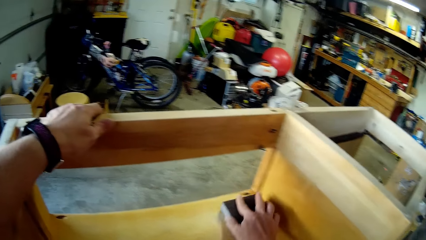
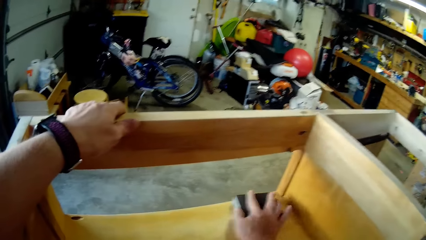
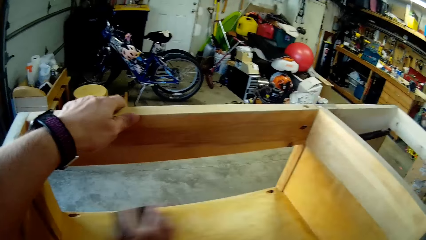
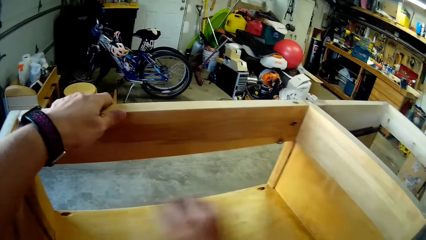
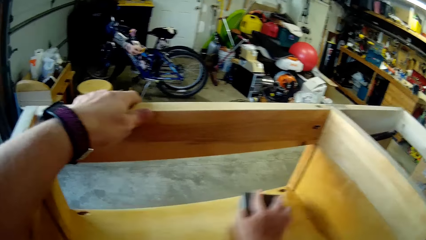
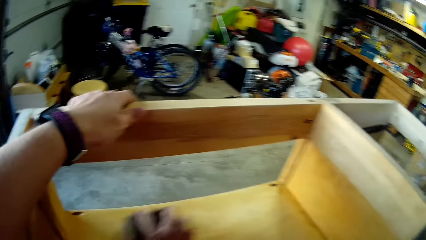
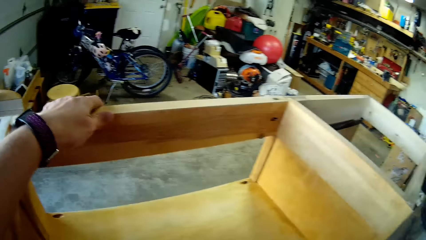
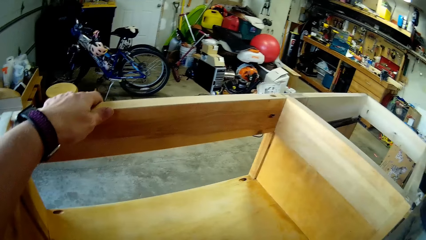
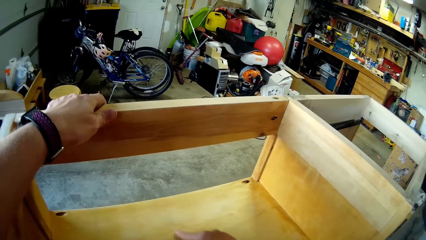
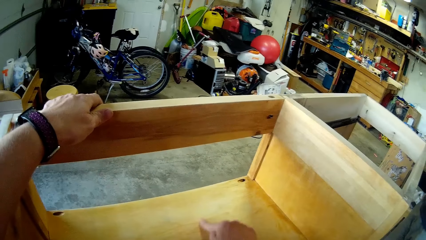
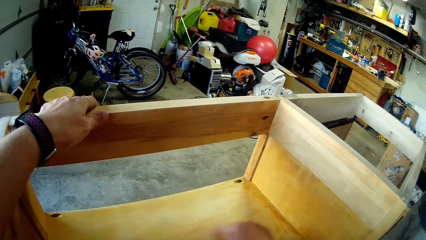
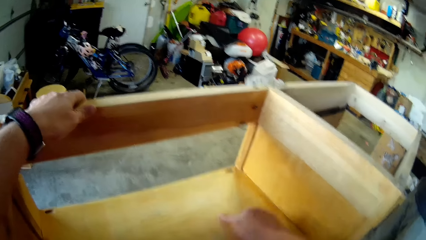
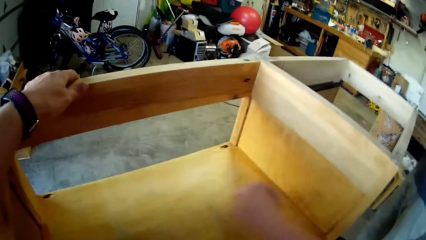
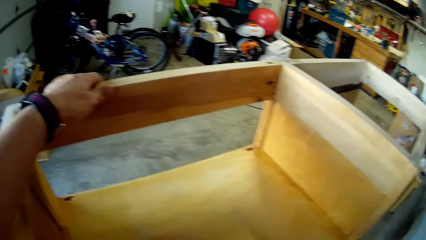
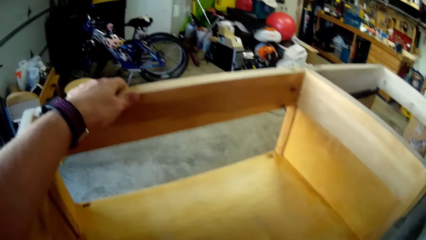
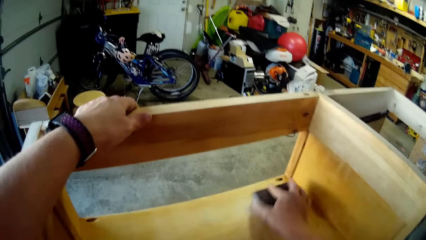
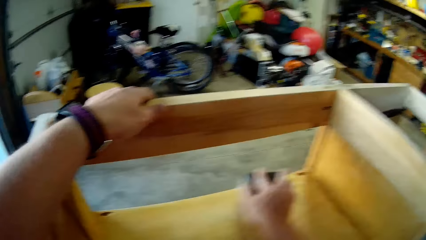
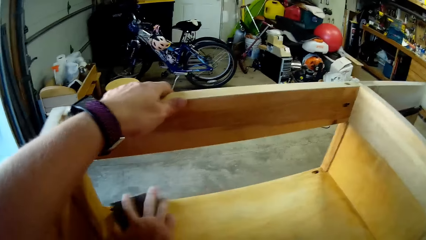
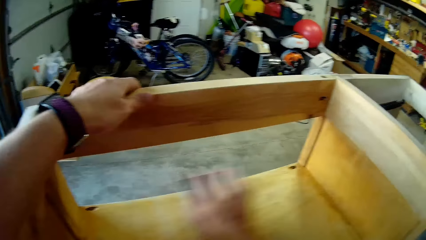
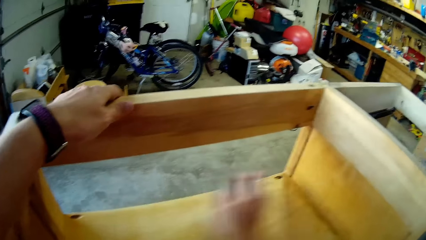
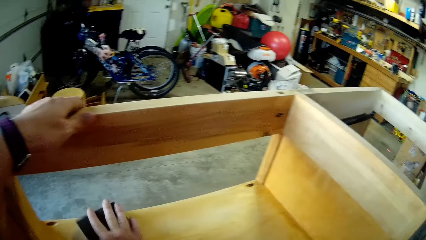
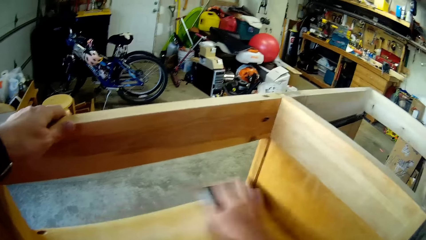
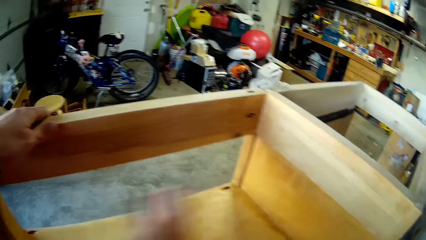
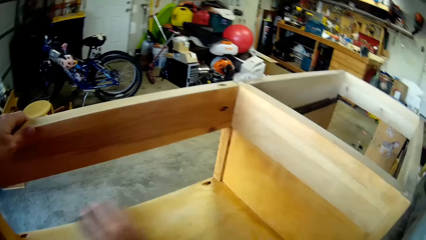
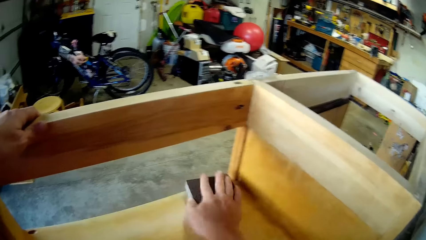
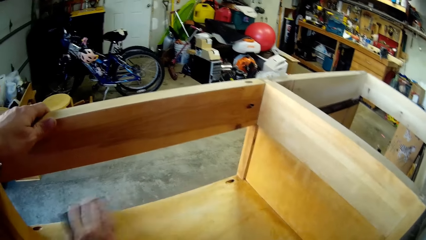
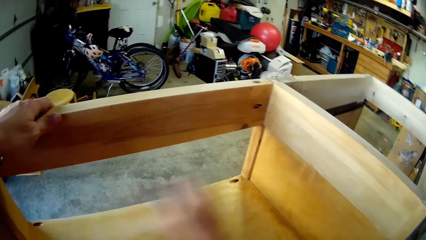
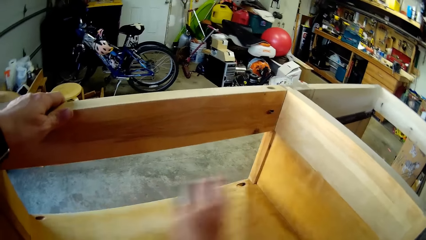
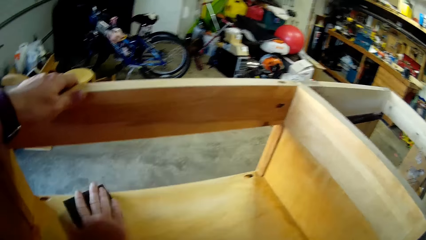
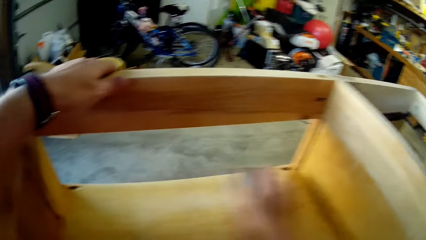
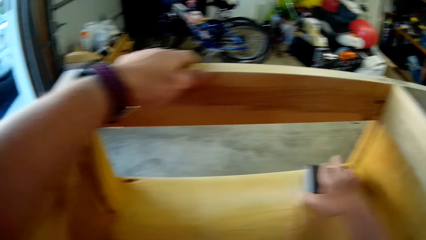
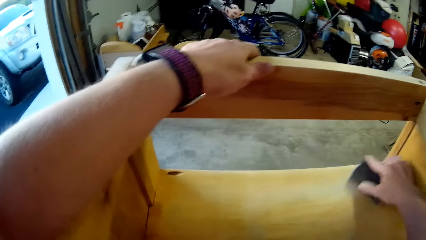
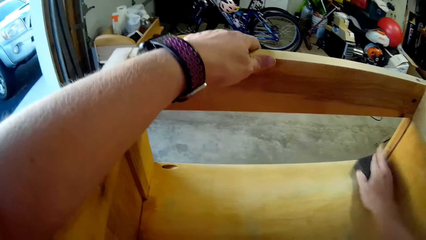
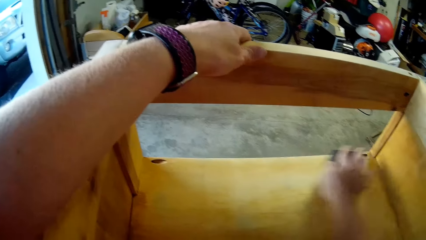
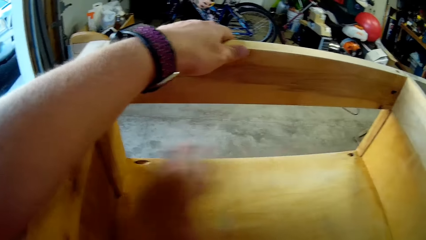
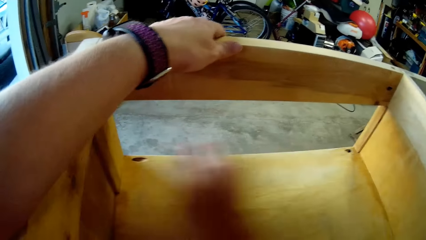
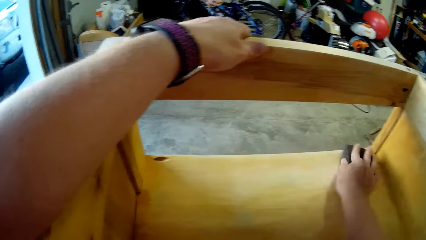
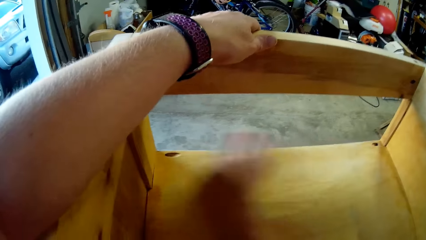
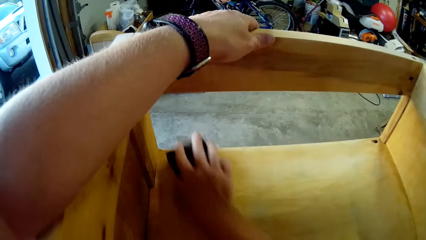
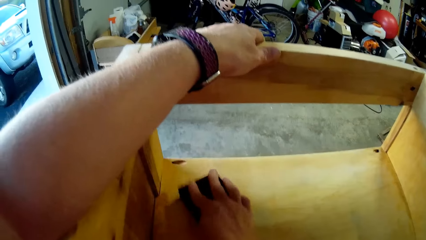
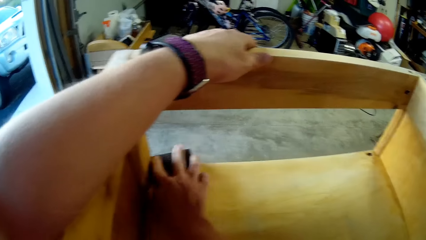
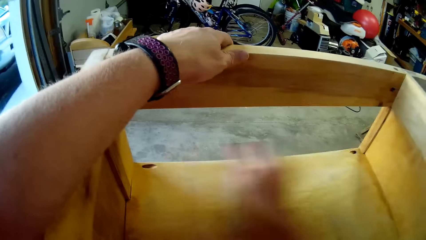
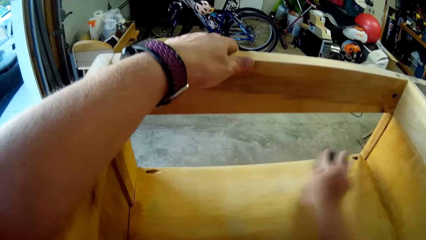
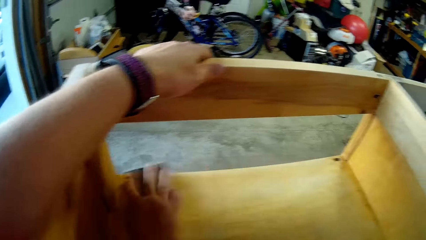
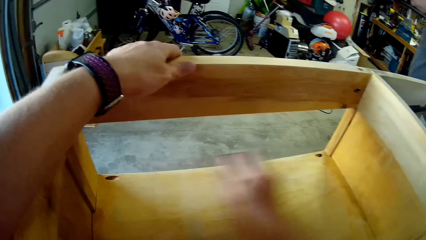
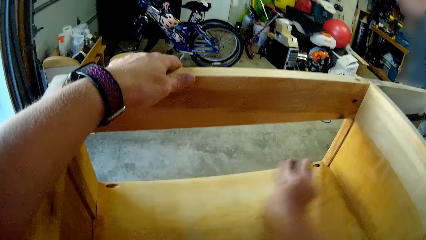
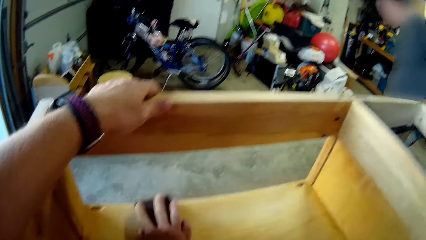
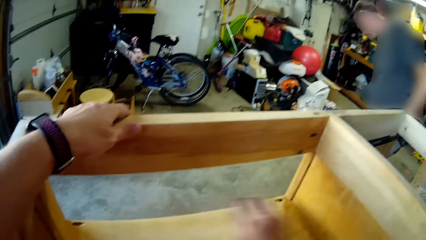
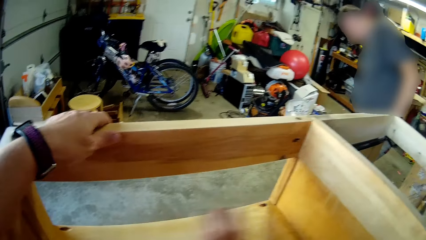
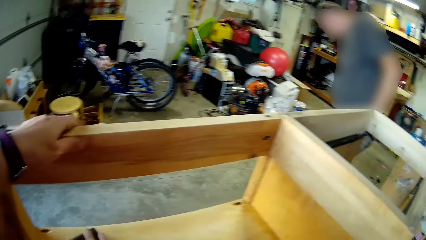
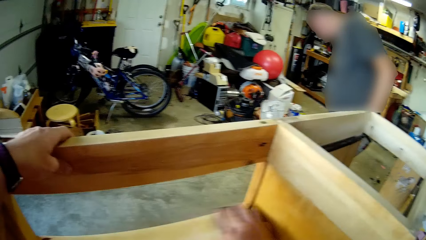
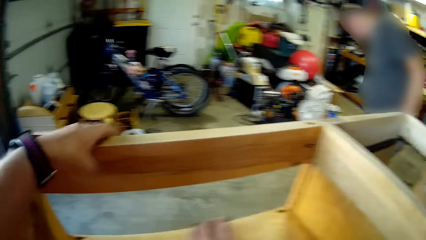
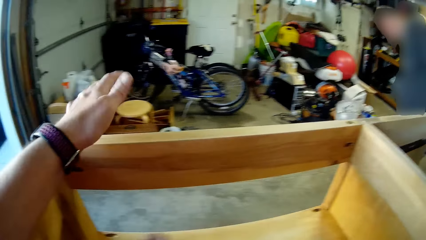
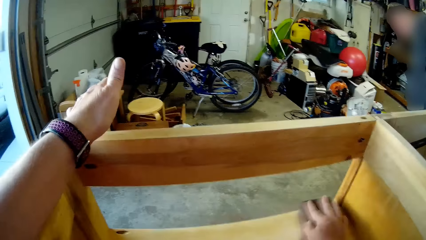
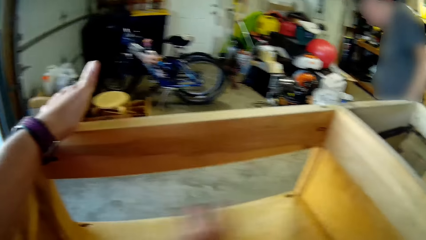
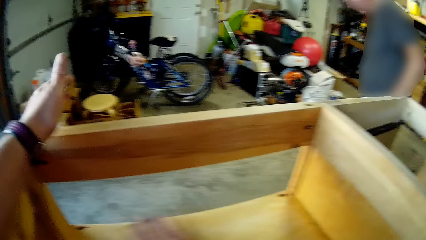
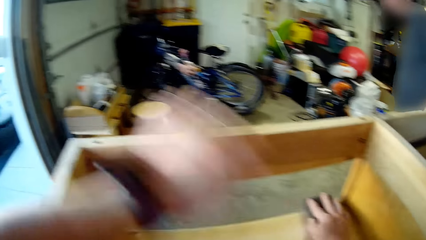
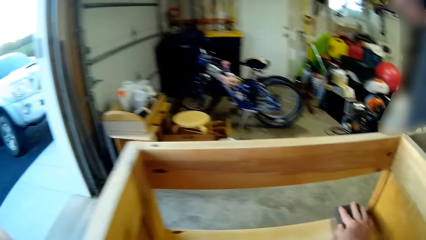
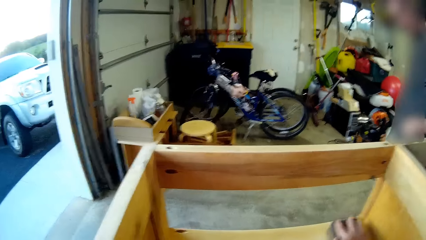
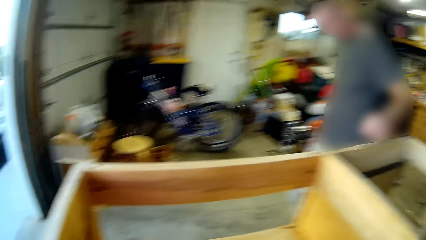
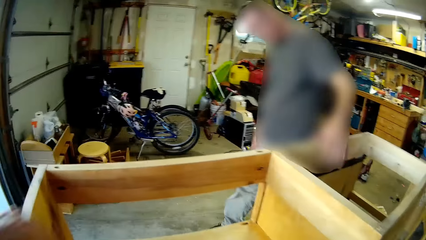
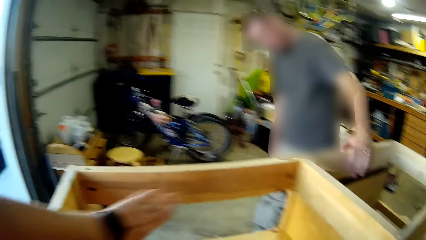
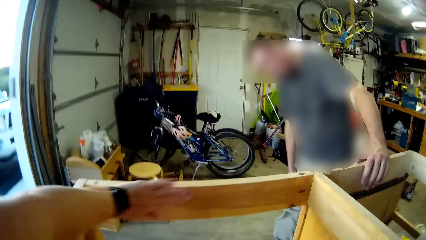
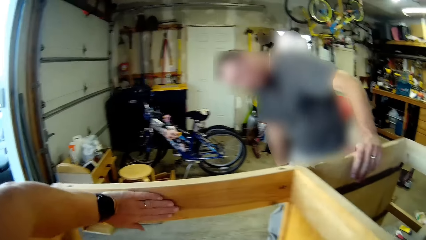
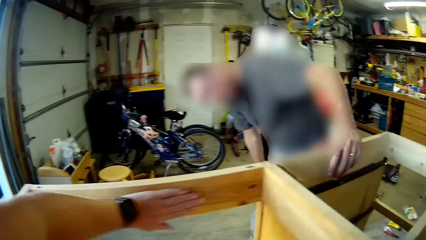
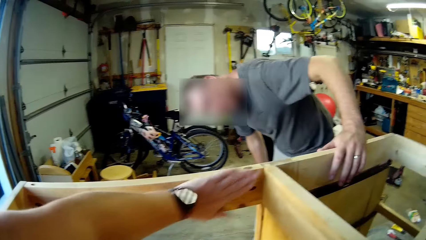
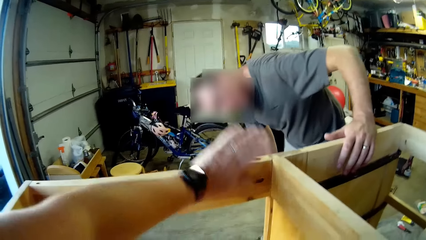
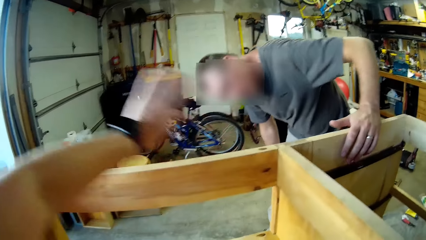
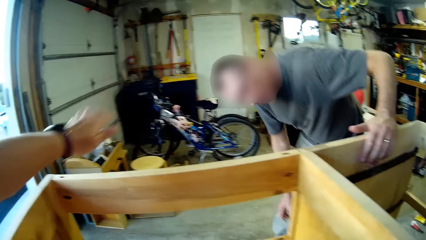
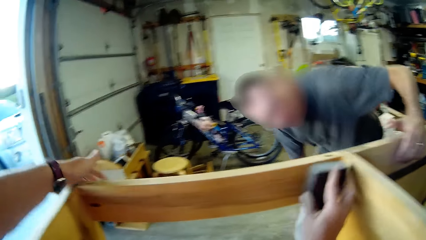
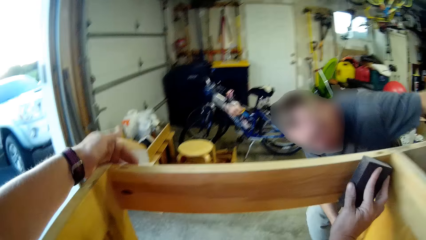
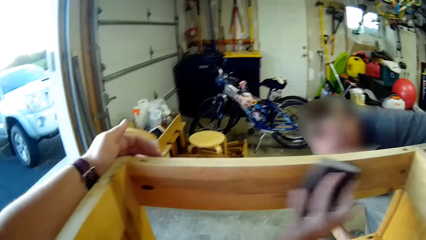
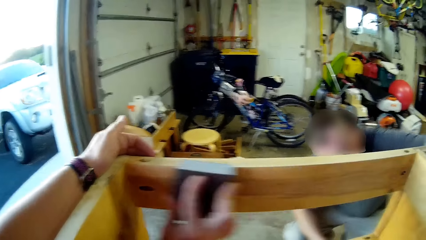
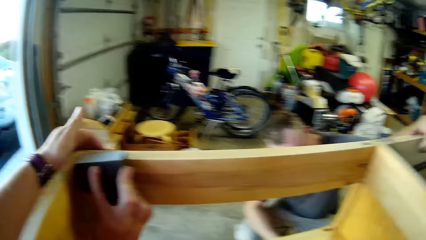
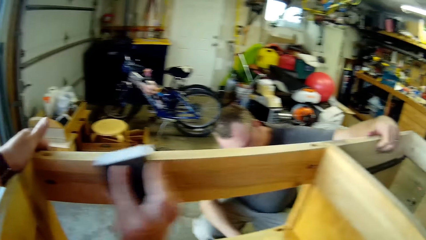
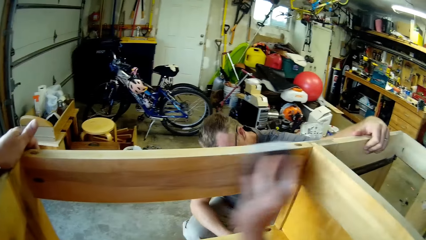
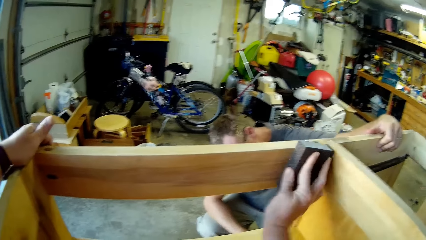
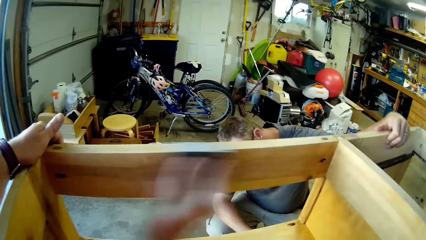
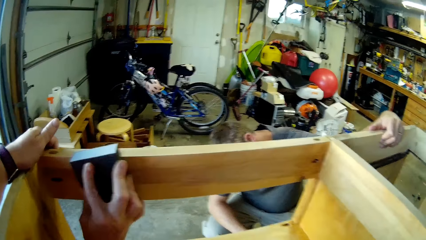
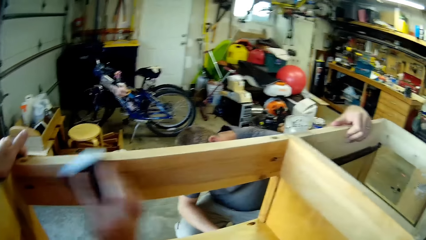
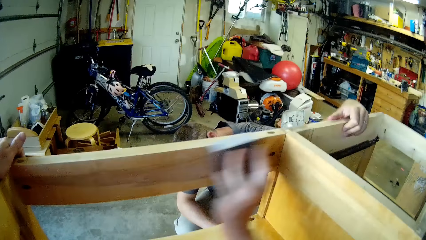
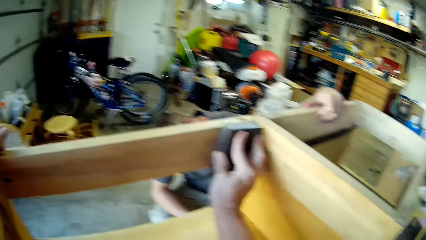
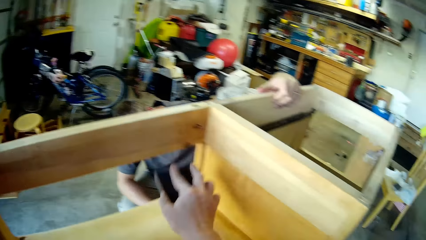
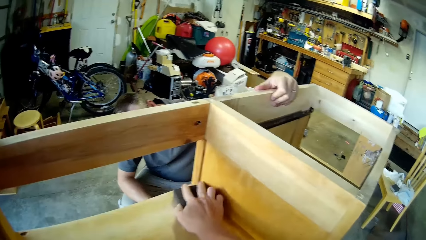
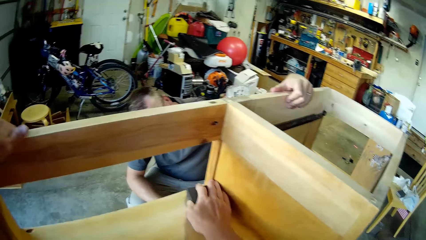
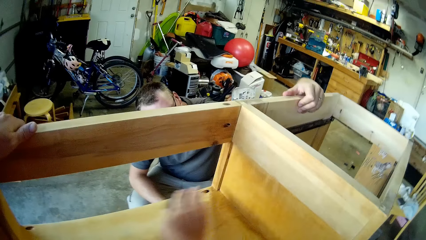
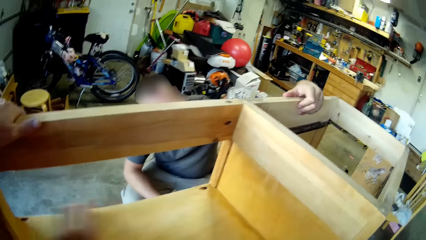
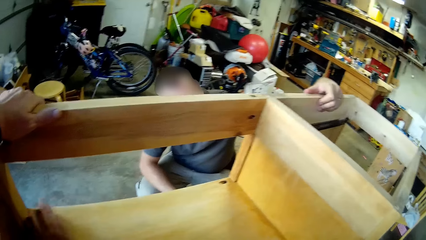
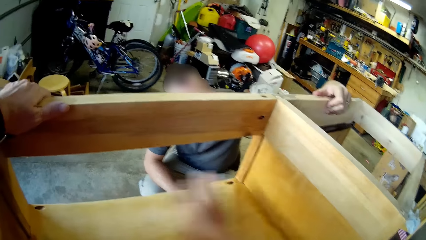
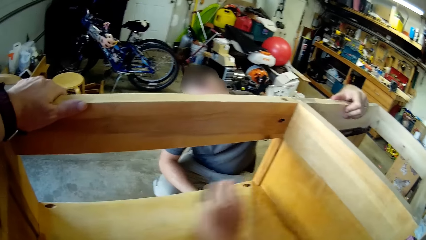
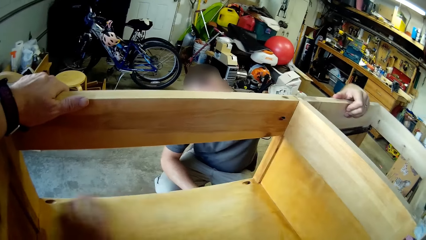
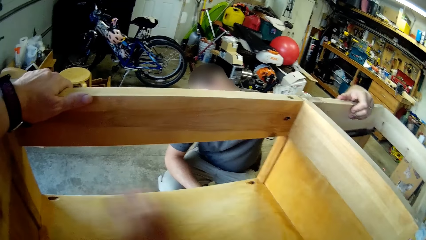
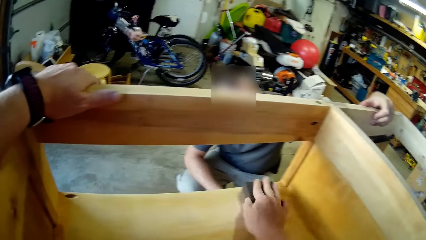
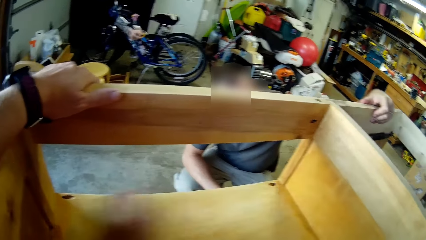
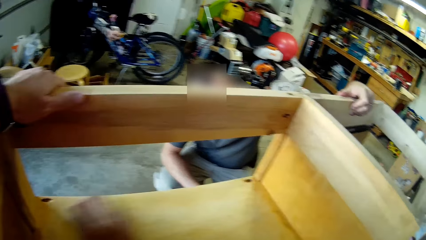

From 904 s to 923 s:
The camera wearer scrubs the shelf with the sandpaper. A man looks at the shelf. The camera wearer talks to the man. The man holds a wood furniture with his hand. The camera wearer scrubs the shelf with the sandpaper.
